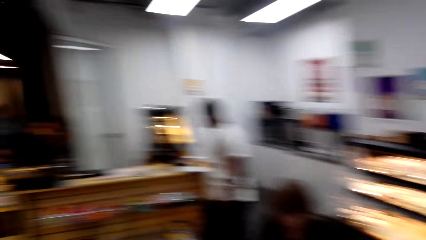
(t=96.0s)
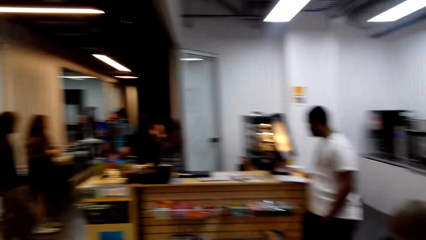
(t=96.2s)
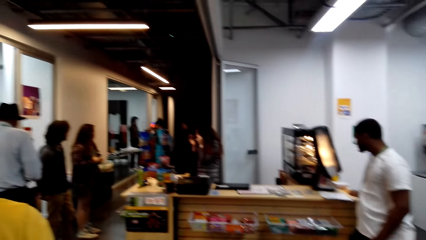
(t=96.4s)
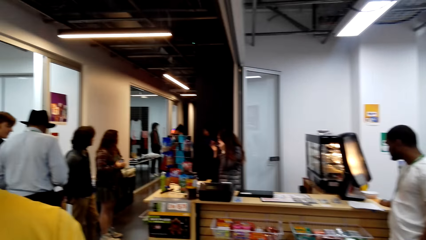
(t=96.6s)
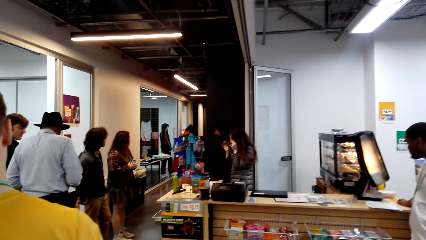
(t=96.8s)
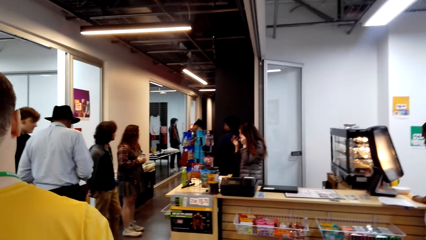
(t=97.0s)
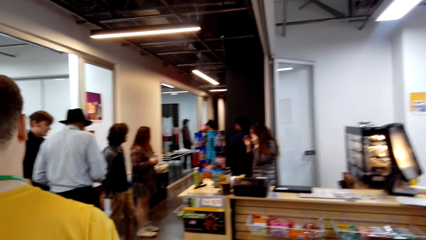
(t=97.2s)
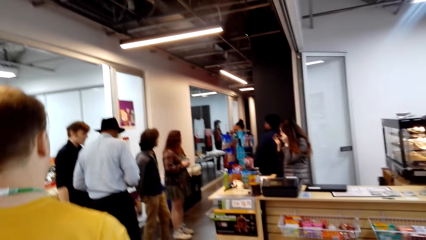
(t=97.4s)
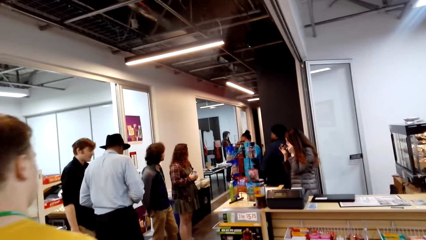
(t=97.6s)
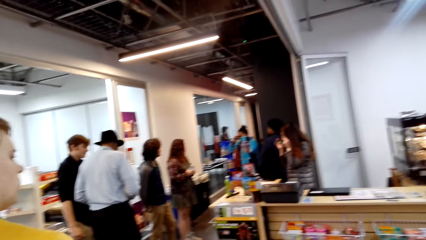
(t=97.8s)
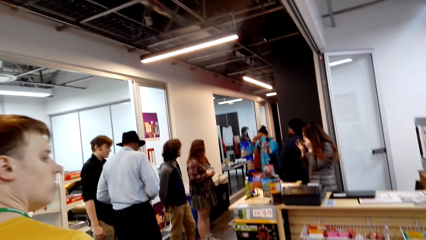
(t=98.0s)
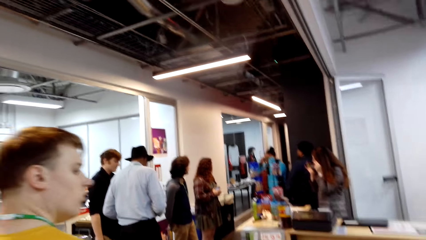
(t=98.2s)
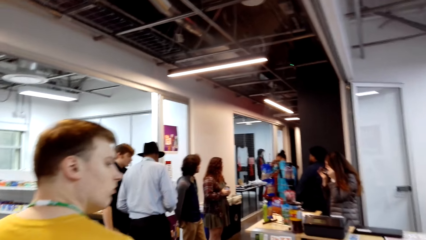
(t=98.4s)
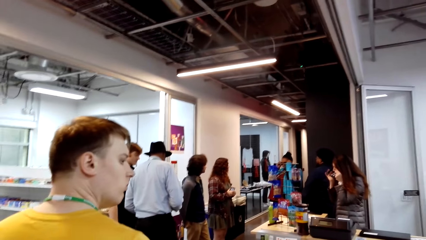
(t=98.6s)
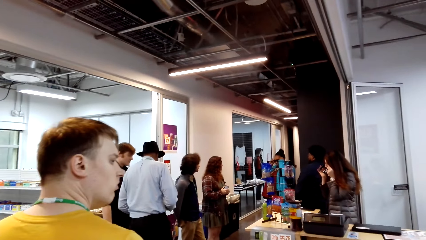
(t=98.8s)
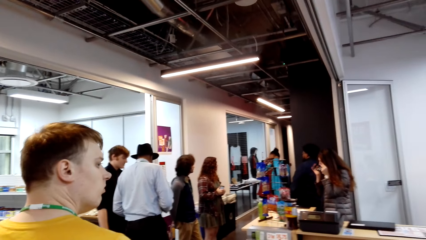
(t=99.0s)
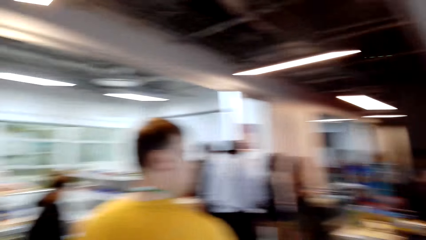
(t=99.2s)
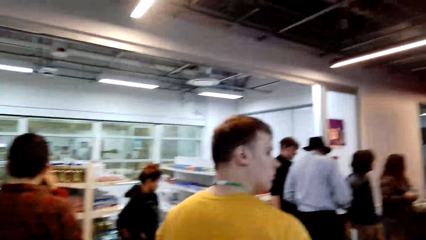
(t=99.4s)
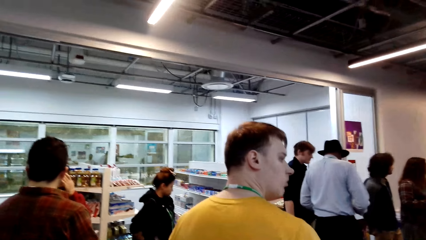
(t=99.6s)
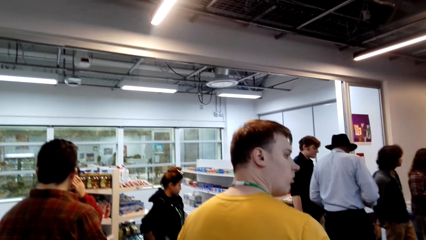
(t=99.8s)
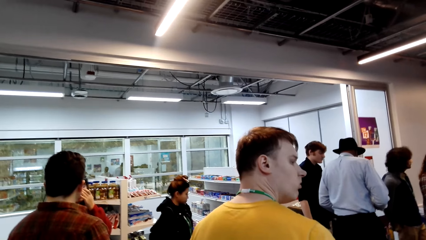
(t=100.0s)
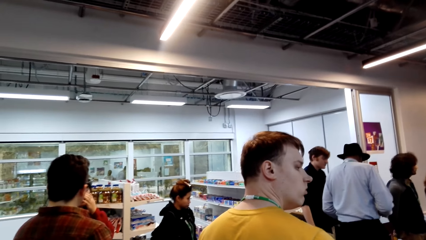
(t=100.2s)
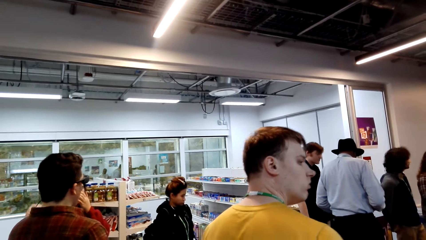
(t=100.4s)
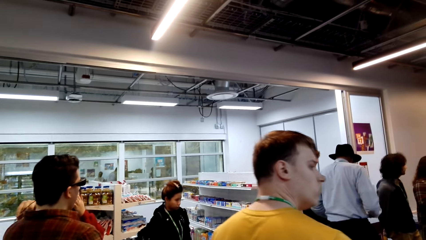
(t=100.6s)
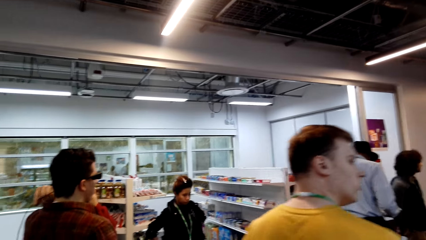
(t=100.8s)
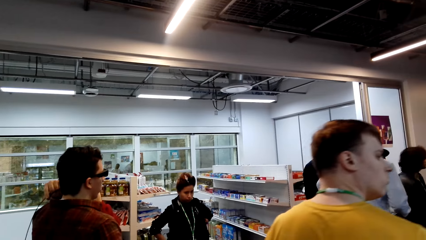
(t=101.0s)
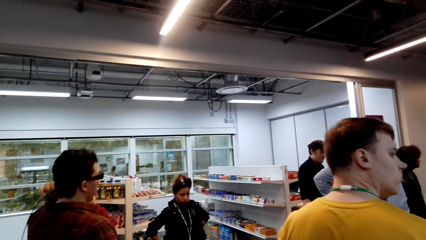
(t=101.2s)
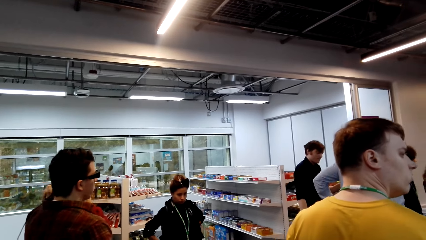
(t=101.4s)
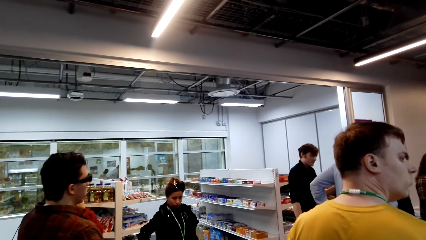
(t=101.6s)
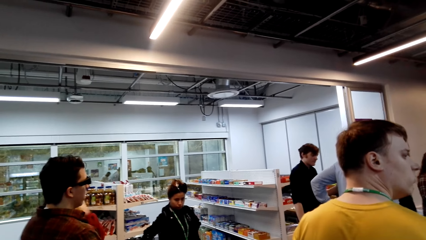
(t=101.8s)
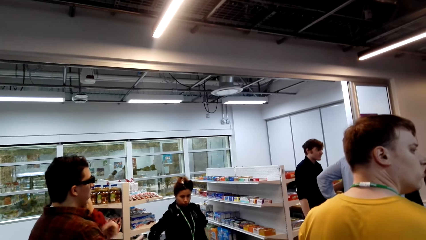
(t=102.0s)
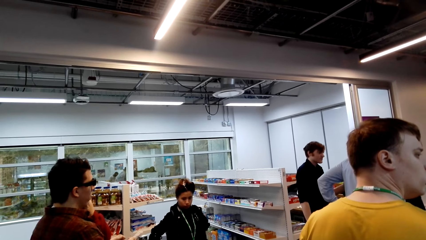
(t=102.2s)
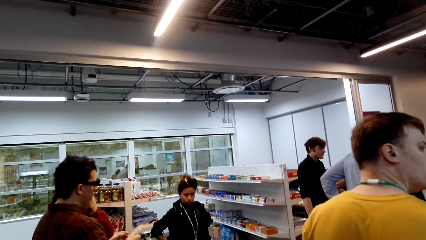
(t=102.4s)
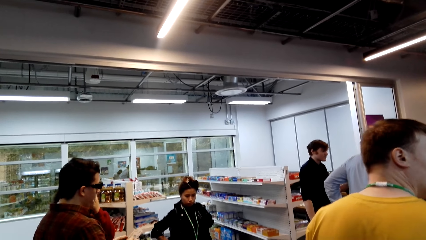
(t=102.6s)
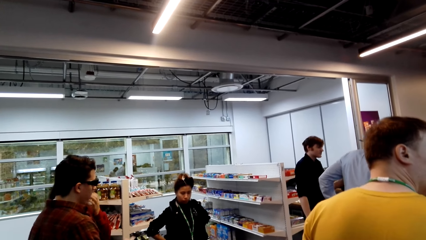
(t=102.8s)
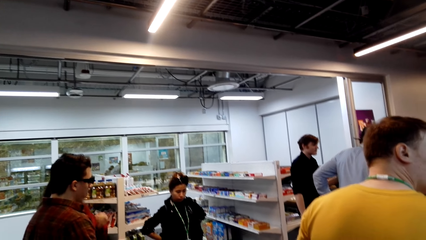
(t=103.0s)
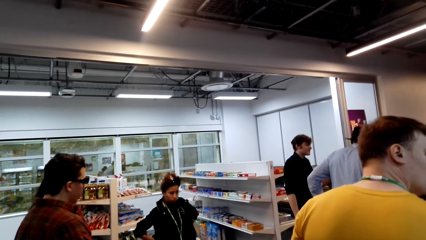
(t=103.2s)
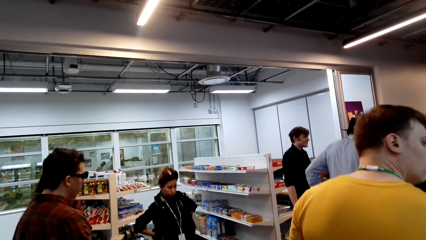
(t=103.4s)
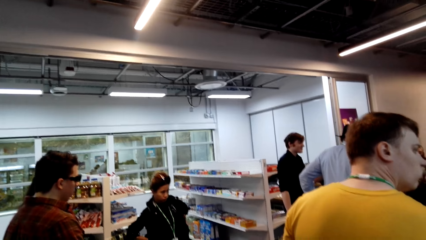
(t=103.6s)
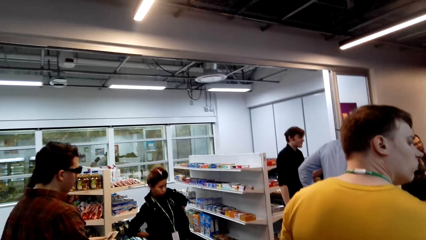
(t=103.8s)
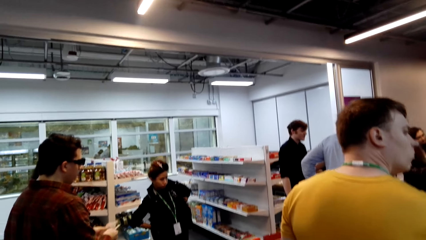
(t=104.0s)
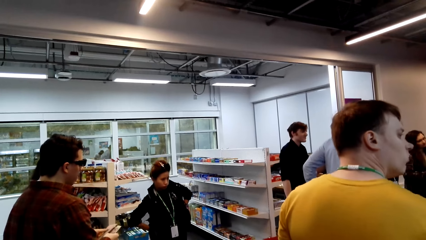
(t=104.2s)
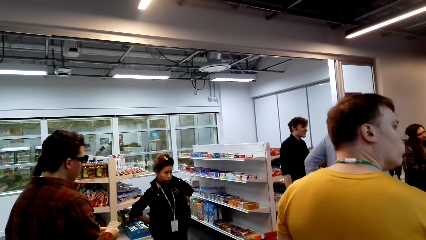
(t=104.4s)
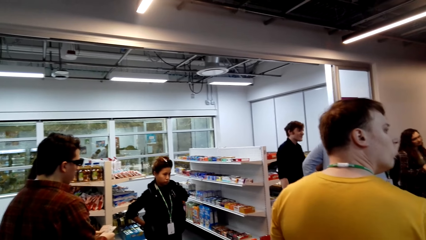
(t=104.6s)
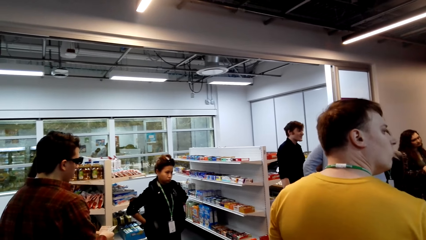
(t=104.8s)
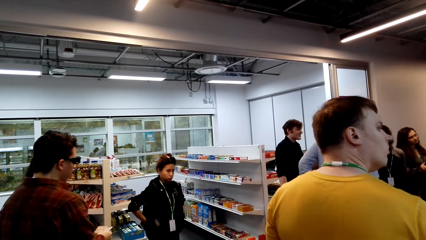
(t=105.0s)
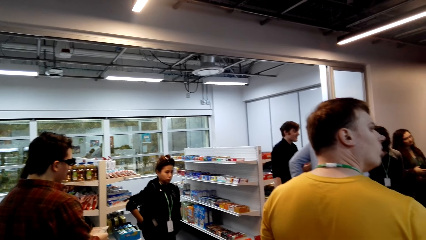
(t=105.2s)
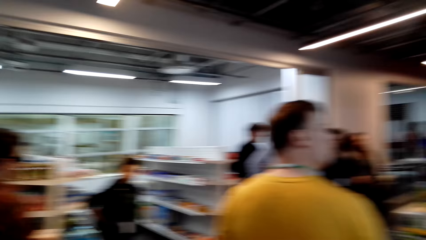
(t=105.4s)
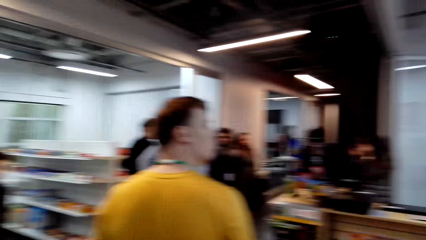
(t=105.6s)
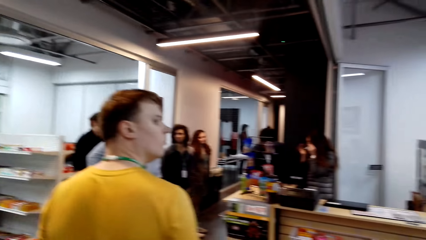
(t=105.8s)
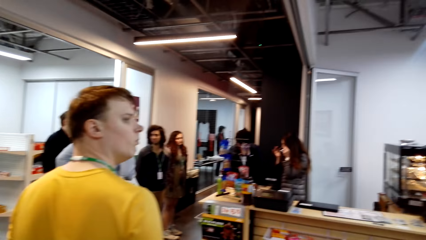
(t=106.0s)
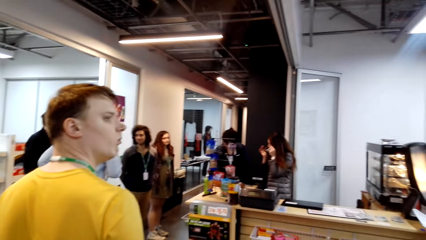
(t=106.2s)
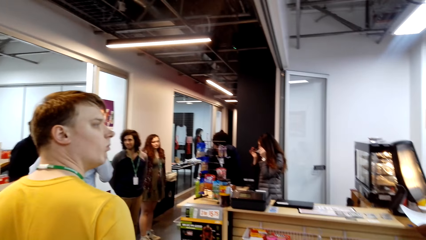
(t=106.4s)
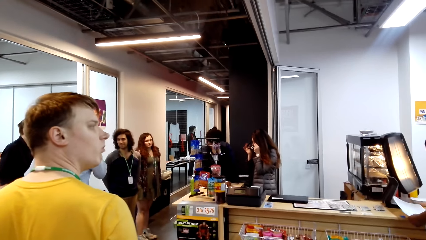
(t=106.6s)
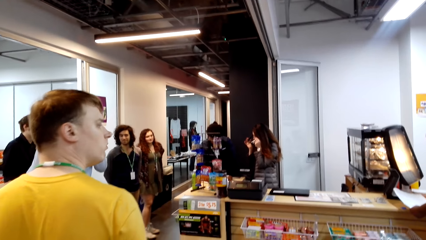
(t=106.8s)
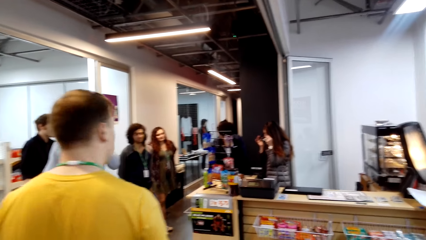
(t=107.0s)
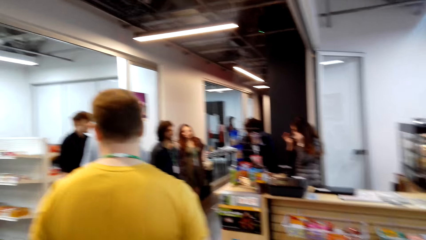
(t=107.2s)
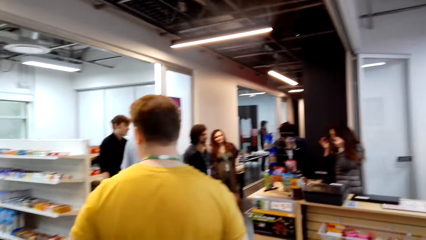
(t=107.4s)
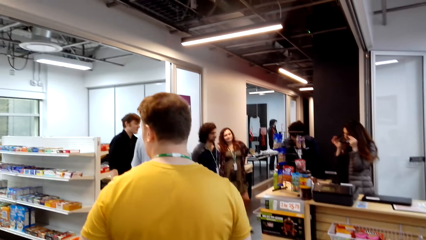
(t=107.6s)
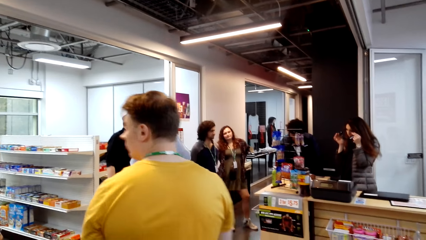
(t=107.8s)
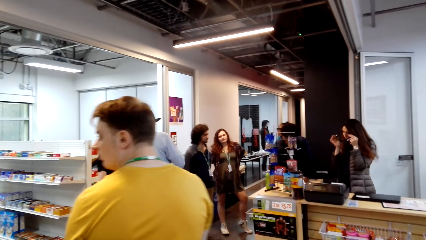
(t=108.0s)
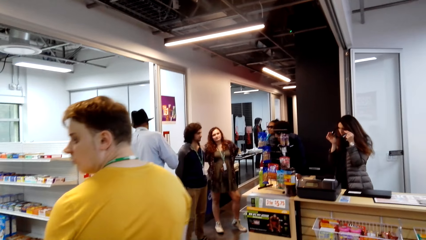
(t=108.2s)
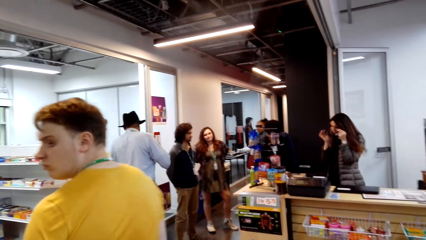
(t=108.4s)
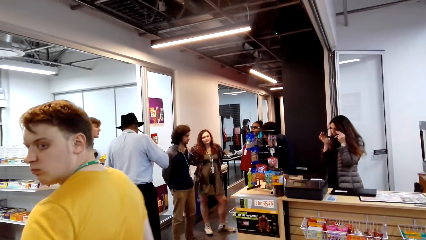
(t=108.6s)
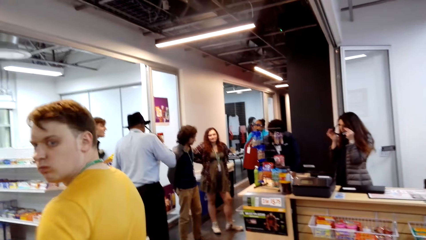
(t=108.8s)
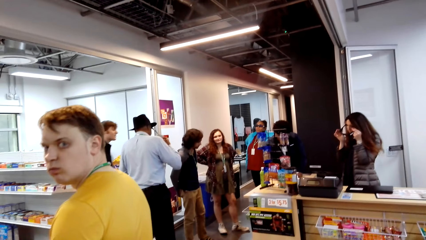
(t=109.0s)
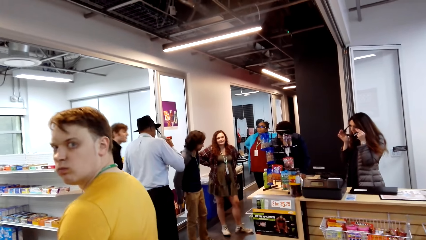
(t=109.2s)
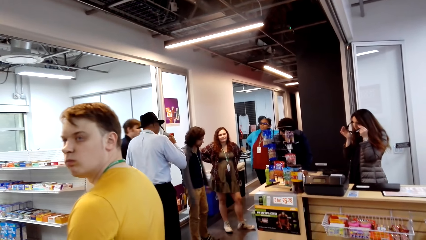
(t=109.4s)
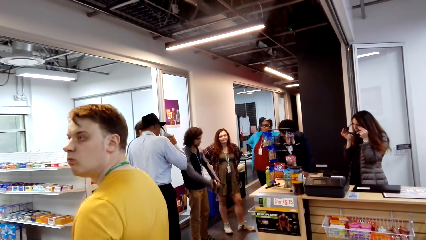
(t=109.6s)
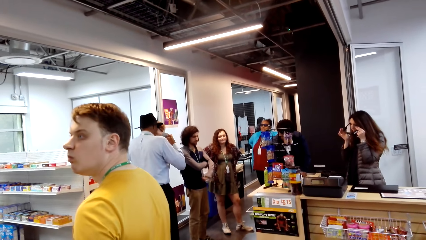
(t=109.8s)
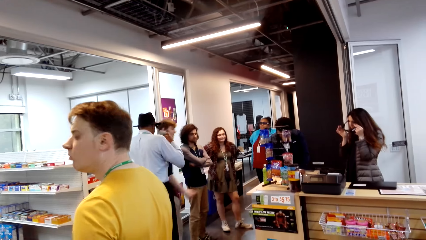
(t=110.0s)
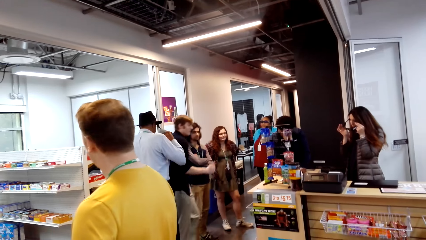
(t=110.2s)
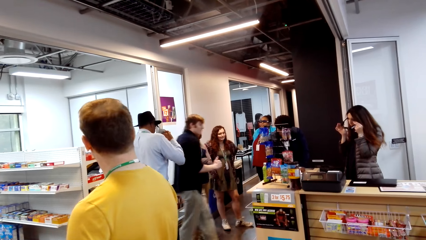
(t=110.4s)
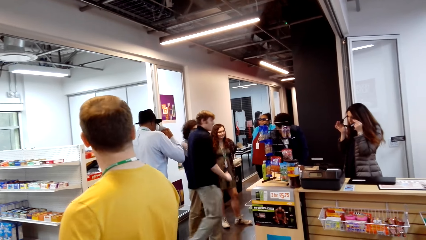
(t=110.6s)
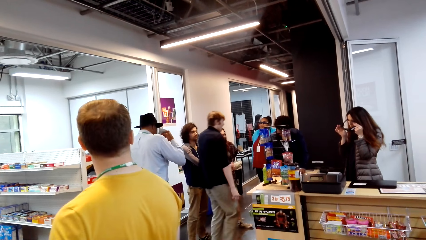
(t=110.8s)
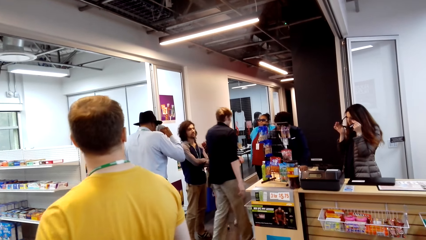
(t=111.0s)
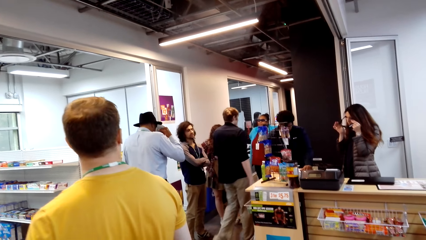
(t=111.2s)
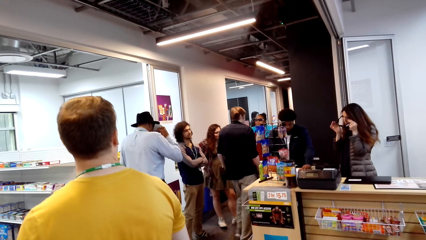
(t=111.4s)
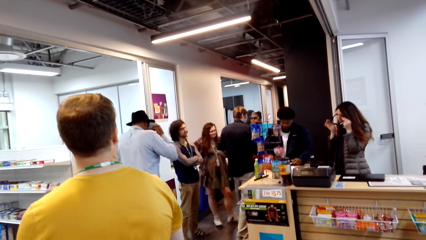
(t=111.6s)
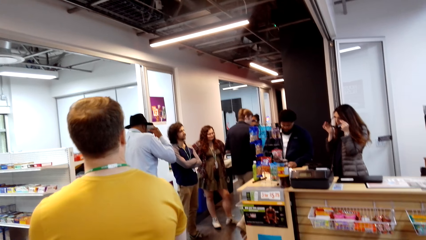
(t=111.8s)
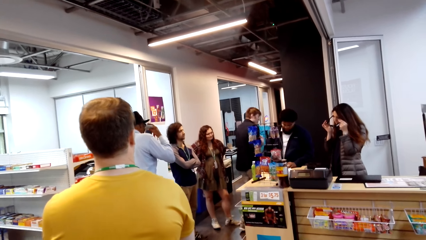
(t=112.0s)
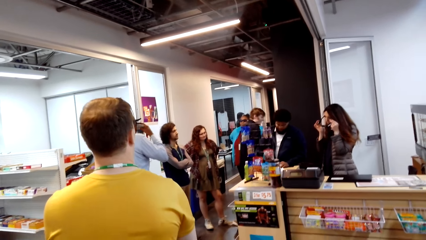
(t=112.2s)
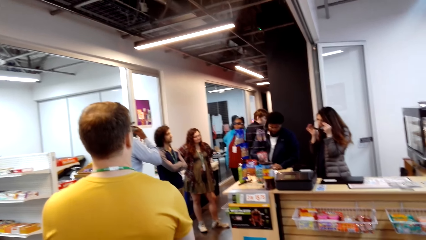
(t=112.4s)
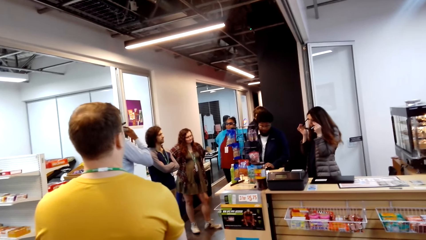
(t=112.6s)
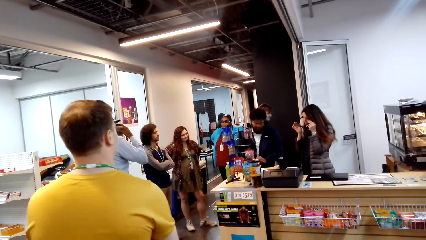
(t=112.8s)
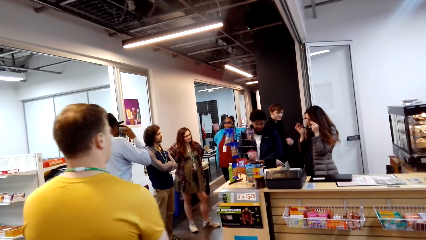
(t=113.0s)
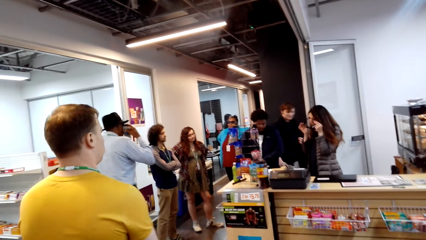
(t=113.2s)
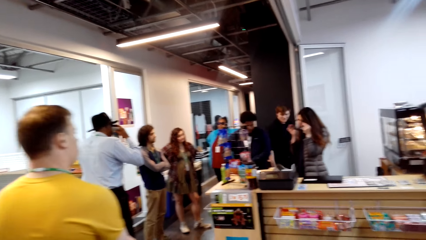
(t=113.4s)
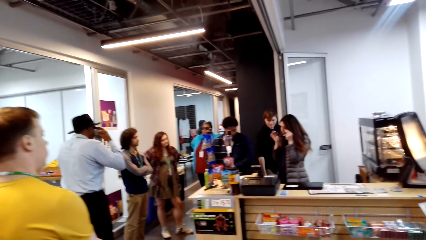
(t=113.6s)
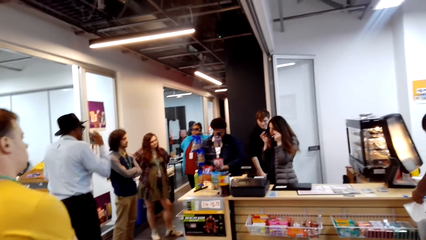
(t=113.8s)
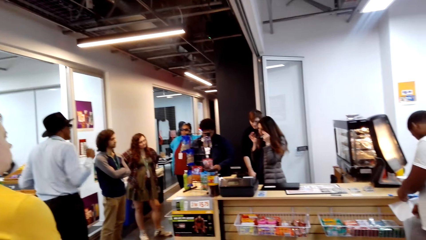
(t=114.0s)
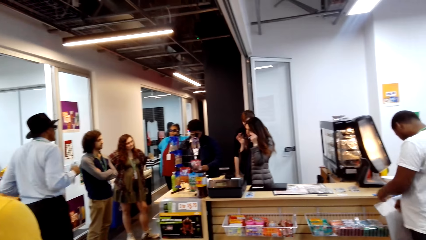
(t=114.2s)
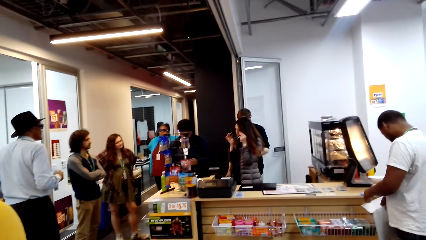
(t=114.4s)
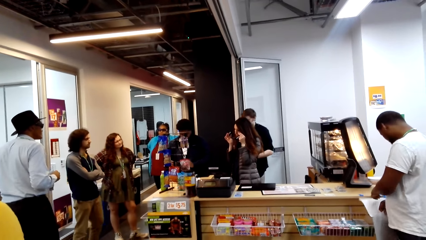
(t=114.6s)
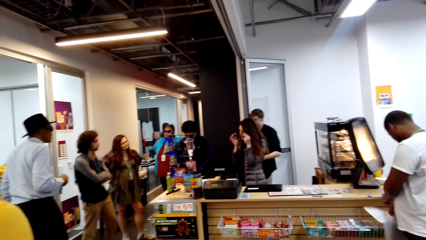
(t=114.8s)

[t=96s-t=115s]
The camera wearer turns around. A woman looks in the eye glasses. A man walks towards the counter.
